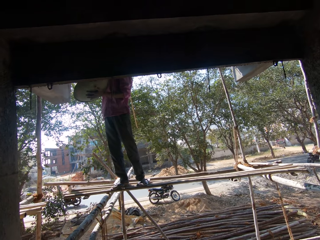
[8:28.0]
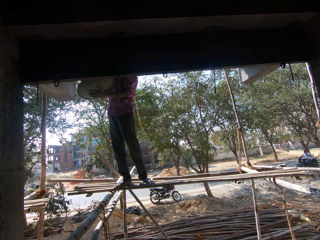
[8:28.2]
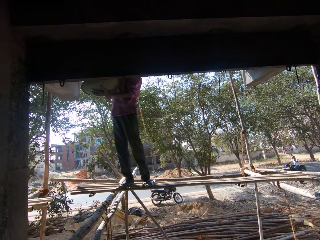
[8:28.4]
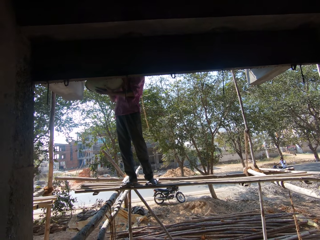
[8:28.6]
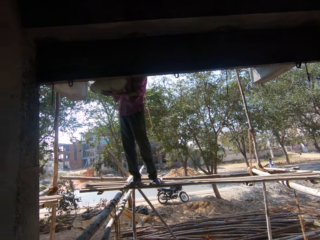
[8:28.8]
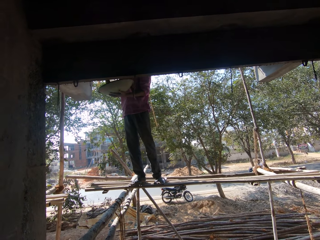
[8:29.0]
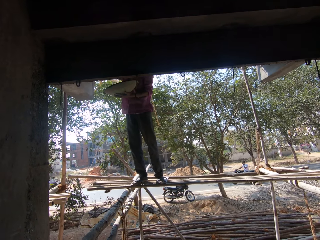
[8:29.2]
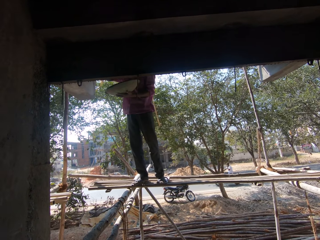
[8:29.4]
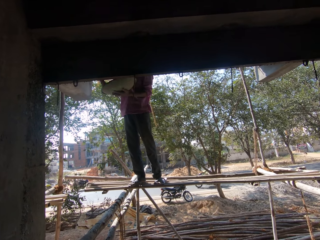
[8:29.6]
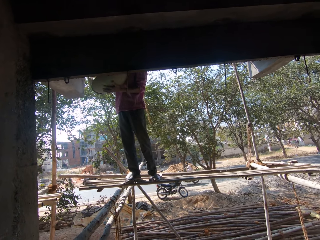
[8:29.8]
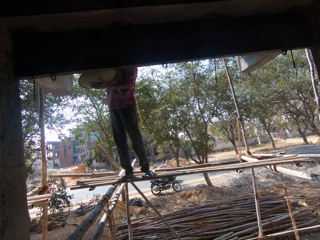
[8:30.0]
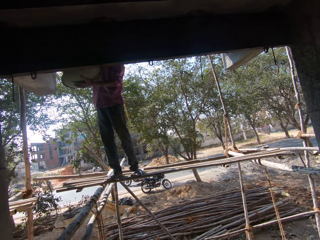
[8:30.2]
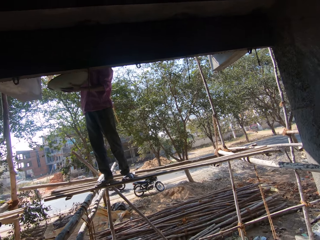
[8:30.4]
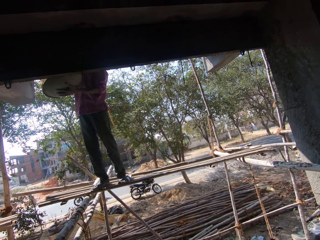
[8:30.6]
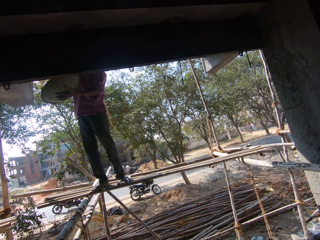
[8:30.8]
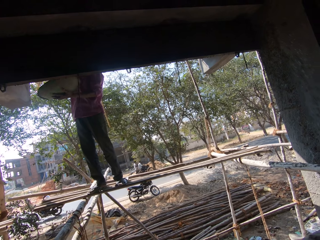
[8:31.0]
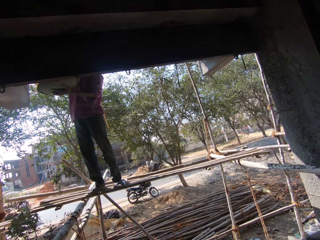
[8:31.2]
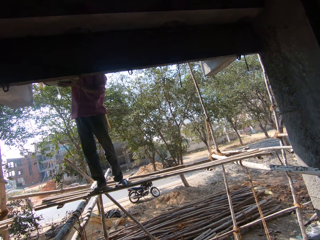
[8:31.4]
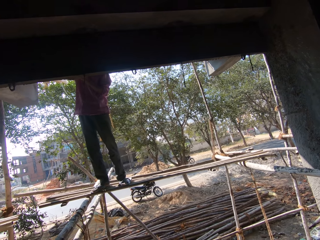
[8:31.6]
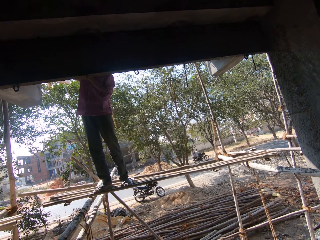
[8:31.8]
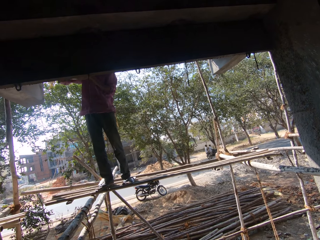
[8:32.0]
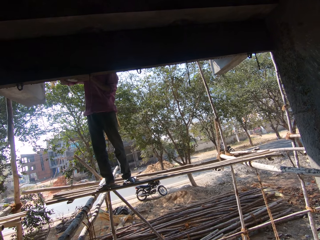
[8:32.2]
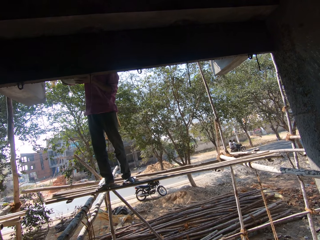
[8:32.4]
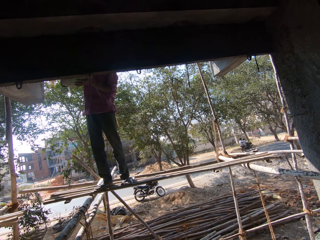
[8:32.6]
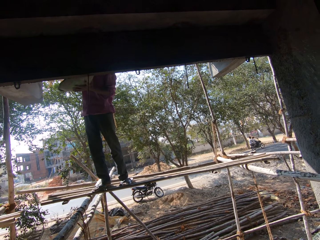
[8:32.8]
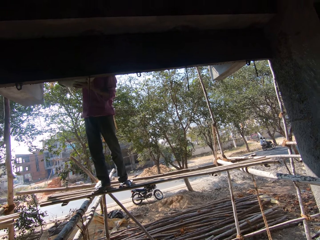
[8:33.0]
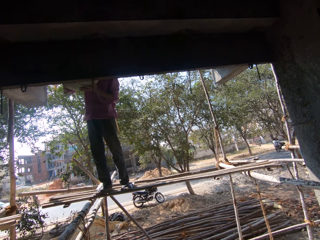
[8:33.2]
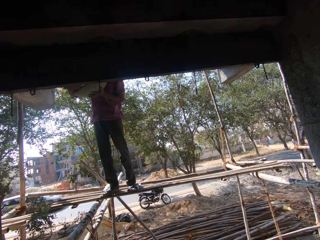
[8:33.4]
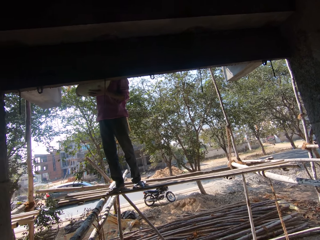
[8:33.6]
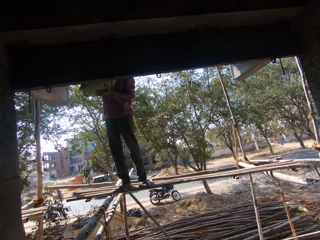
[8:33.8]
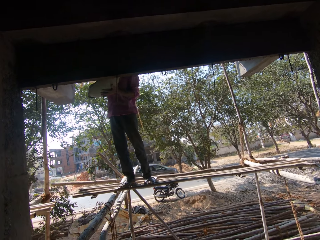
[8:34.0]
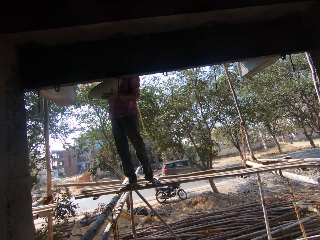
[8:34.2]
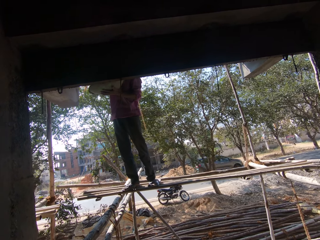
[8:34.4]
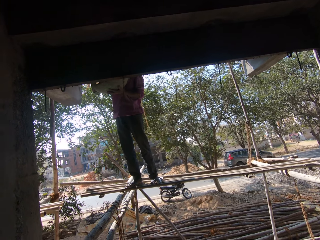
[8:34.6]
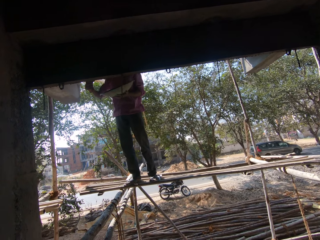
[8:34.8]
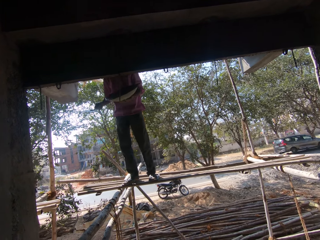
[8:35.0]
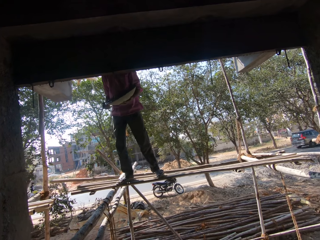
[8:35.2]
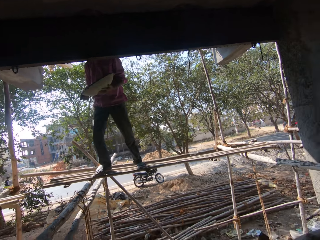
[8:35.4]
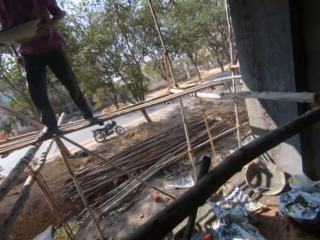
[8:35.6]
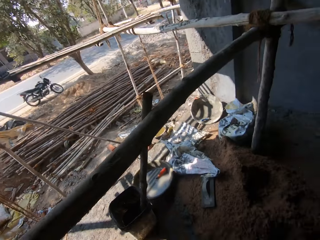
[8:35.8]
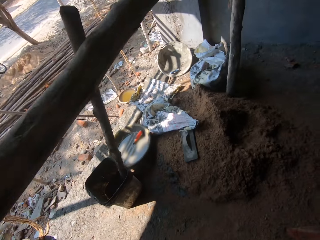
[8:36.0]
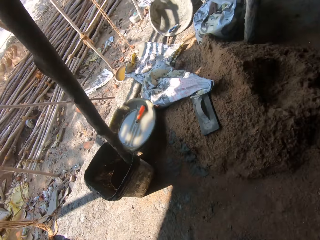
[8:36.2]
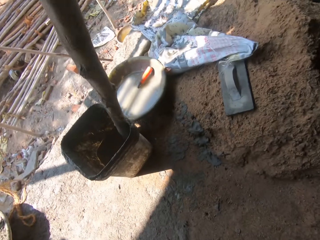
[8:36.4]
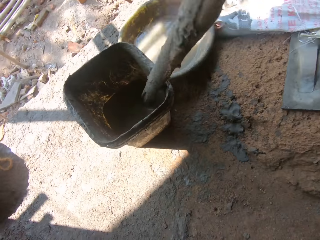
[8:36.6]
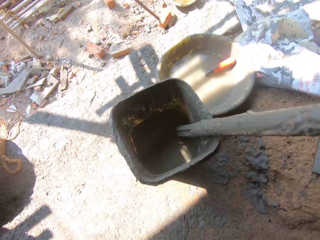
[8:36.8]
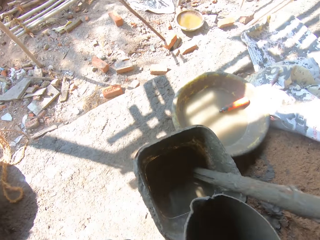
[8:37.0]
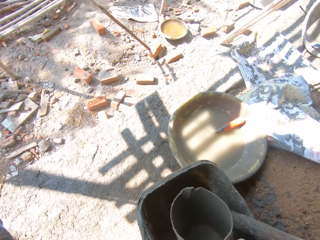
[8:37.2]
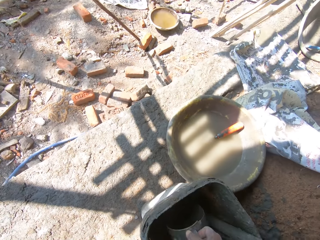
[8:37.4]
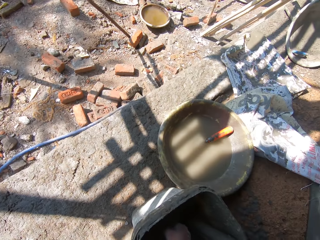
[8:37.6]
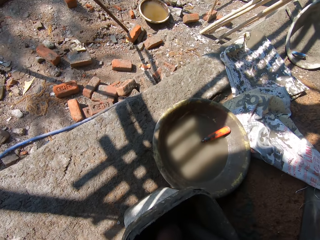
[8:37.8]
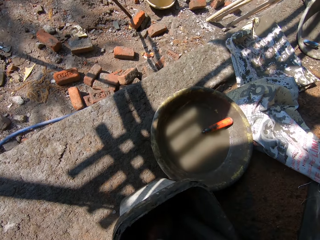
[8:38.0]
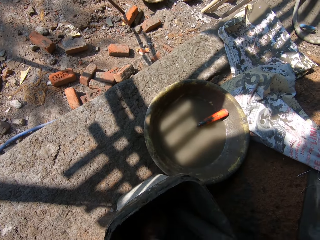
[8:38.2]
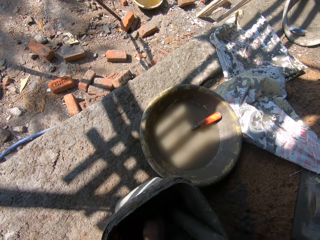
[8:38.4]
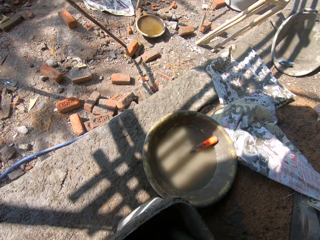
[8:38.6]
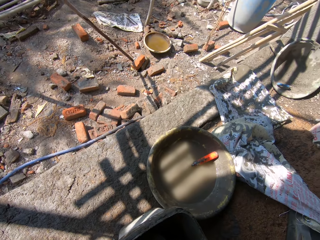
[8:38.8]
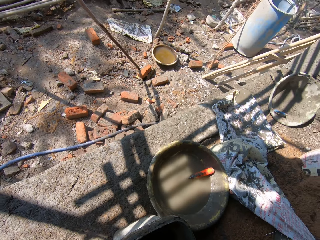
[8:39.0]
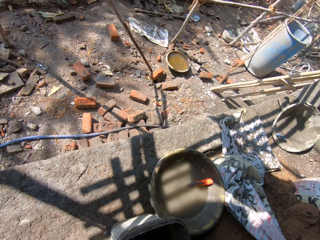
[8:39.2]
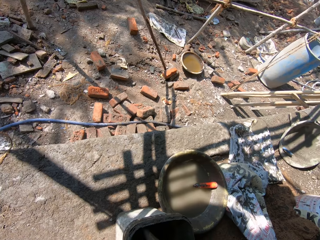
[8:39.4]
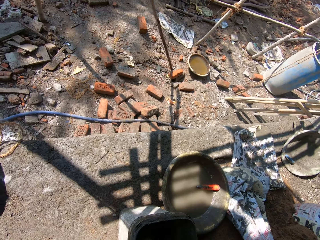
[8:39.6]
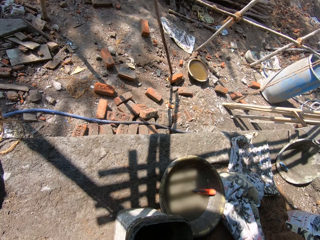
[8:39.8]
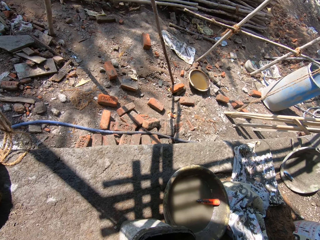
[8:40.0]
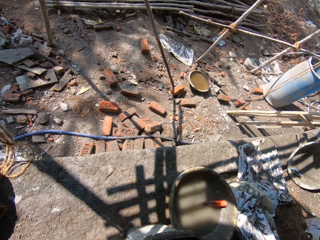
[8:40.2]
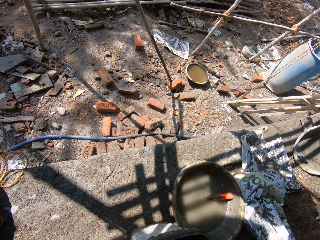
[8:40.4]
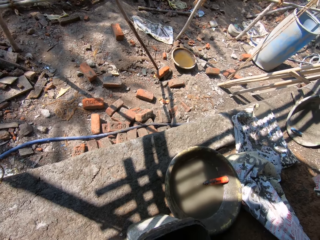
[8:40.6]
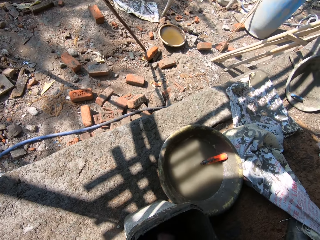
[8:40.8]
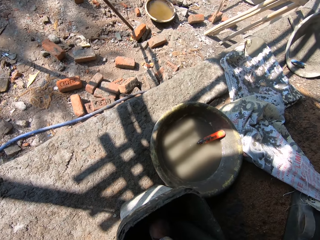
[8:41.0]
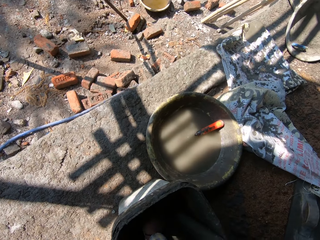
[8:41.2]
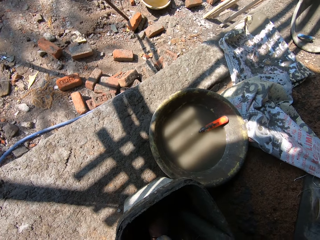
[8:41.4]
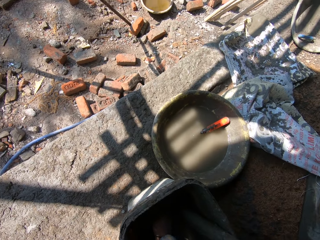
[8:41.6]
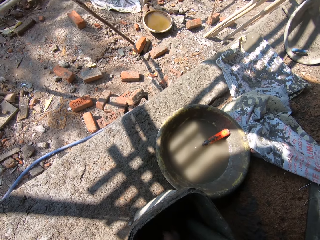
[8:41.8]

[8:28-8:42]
The camera wearer looks forward. They look right, walk forward, and draw mixture with the jar.

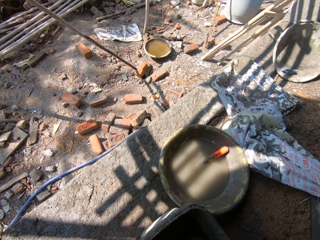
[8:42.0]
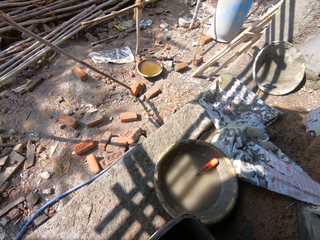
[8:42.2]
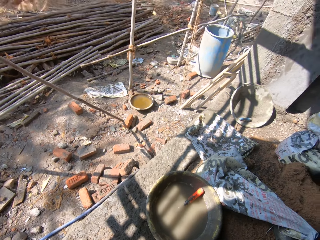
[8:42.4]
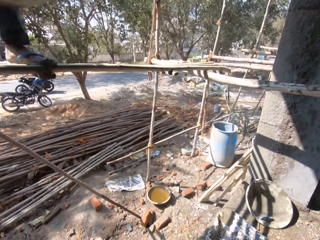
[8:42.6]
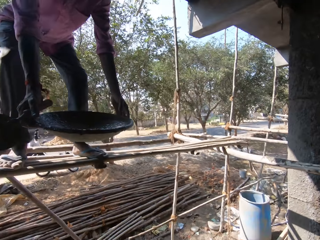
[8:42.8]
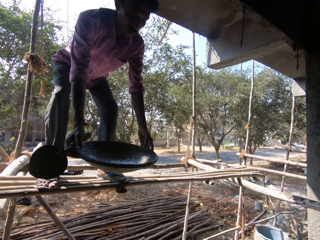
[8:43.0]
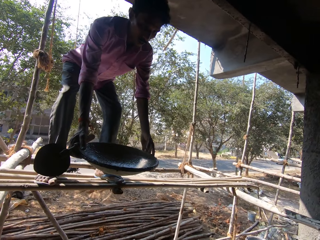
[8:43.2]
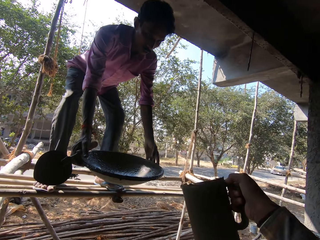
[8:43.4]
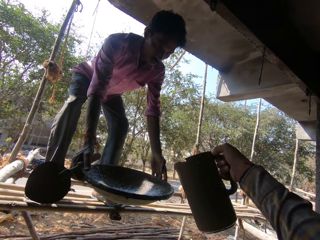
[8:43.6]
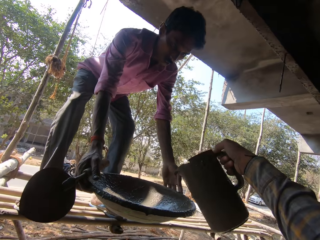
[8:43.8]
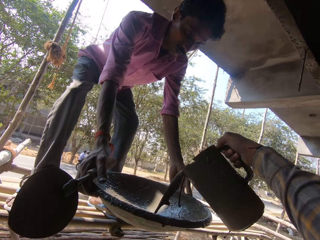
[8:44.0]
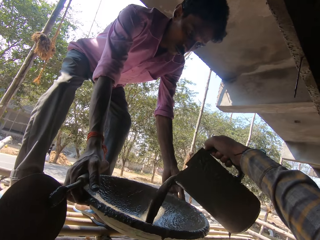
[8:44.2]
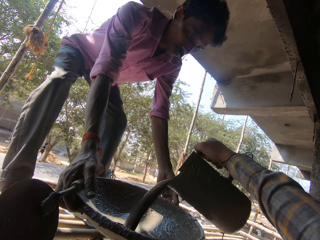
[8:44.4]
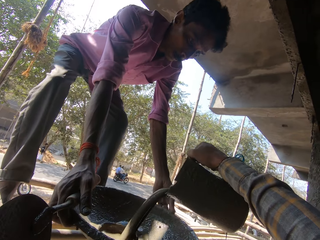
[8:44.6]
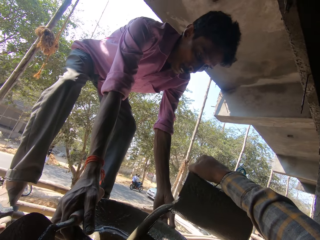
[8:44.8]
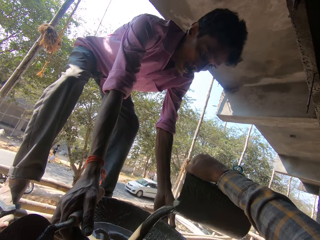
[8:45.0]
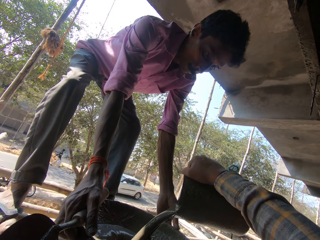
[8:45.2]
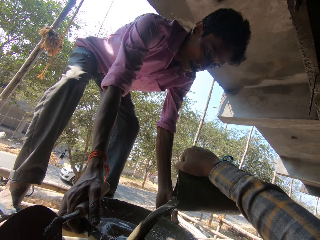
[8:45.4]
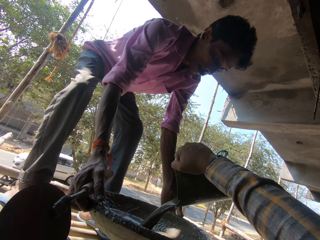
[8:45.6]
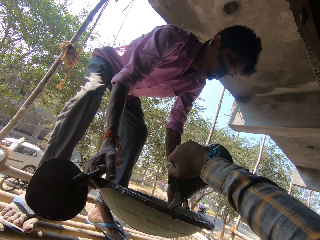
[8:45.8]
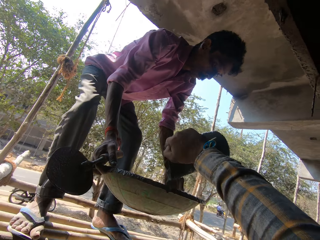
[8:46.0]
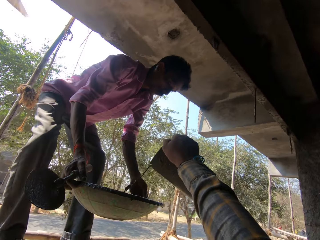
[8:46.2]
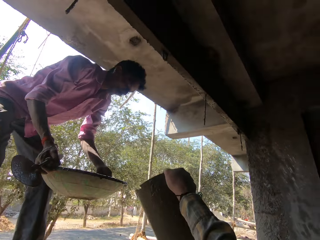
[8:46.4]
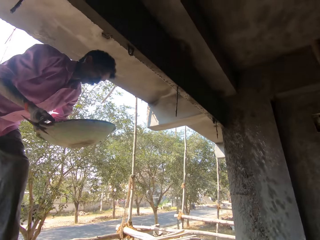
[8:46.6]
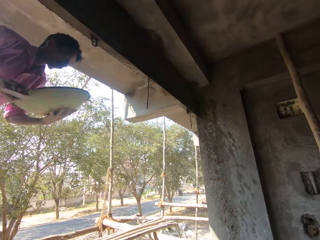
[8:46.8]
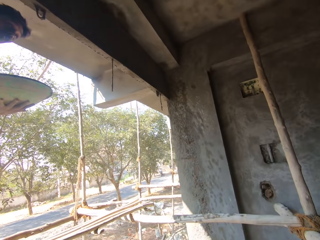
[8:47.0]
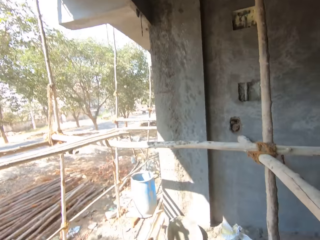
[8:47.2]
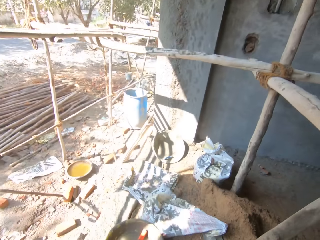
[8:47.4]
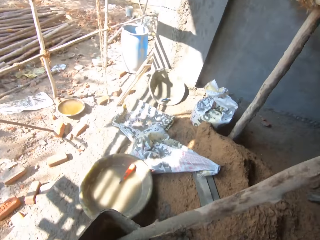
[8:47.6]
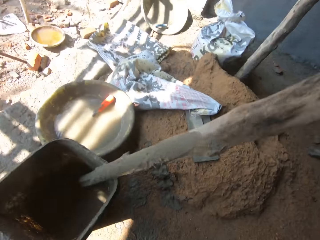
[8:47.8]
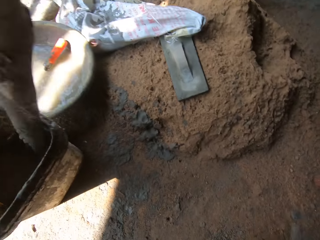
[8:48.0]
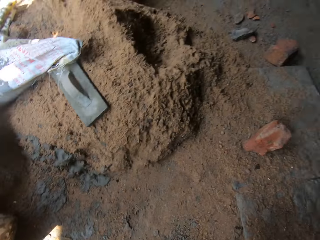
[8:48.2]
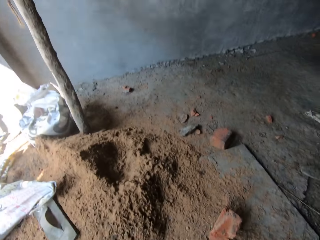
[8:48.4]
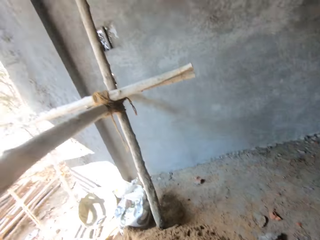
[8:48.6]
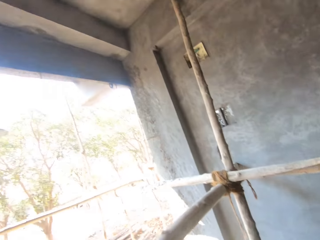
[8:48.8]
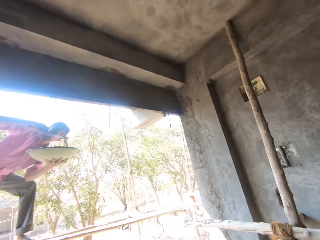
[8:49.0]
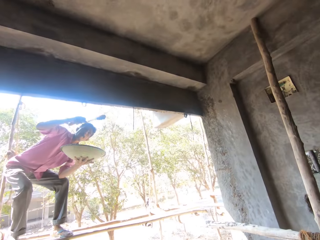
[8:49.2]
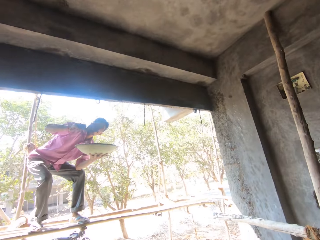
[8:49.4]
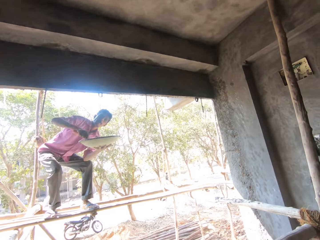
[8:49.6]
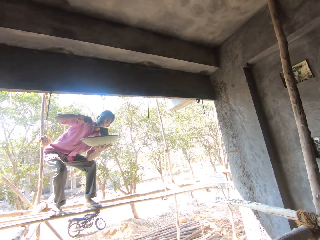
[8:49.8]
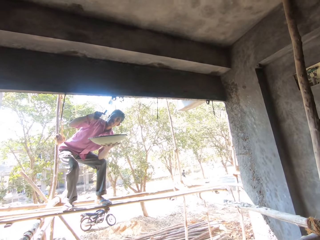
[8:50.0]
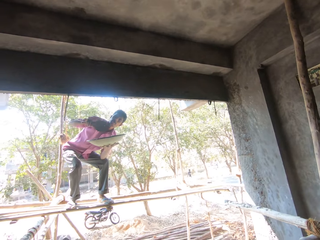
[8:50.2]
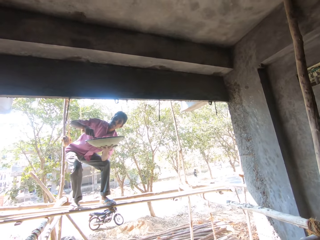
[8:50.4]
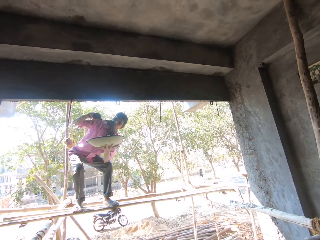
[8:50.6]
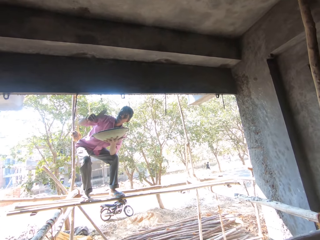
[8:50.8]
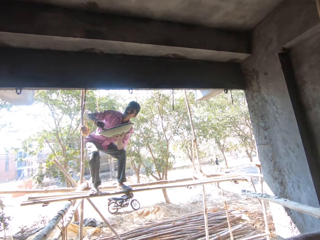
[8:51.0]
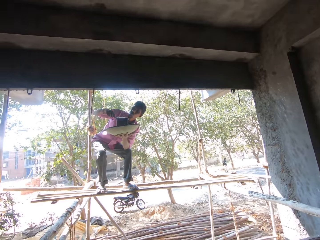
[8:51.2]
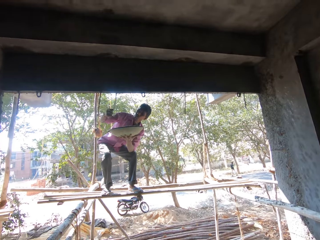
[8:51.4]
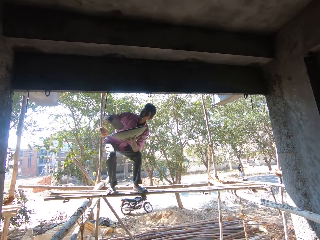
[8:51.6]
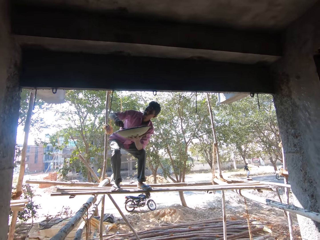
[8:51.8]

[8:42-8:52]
The camera wearer pours the mixture in the bowl or tray. They walk right, turn back, and look right. A man plasters the wall.
